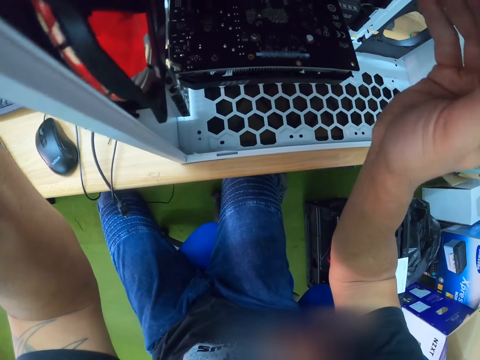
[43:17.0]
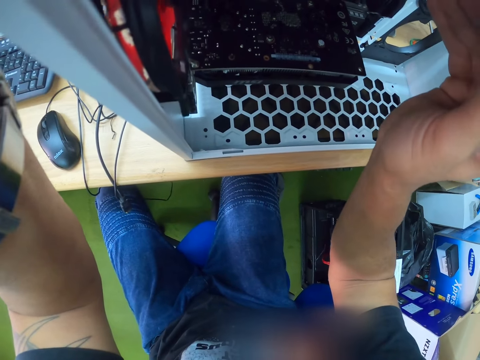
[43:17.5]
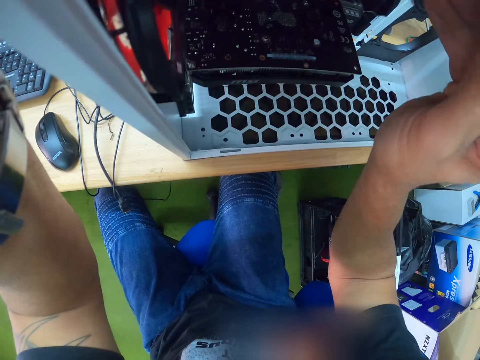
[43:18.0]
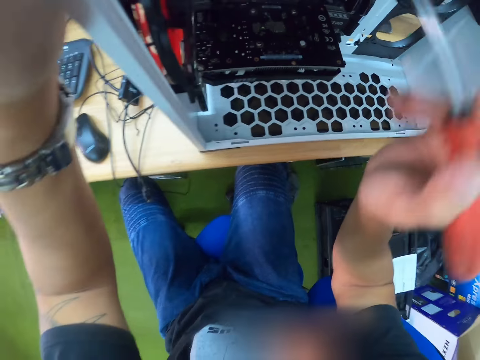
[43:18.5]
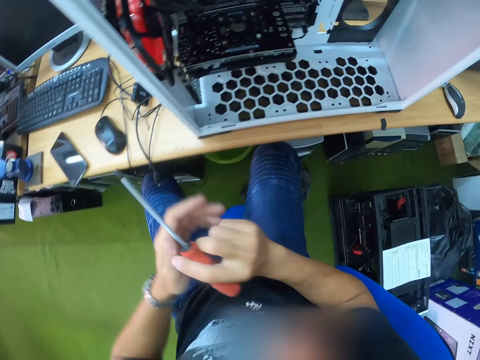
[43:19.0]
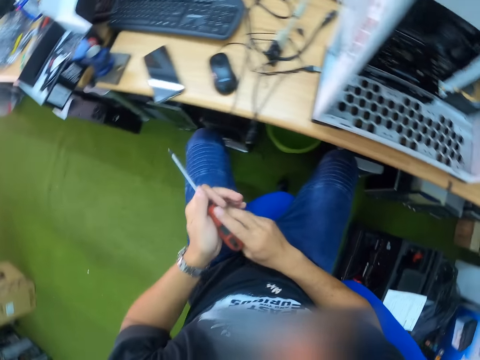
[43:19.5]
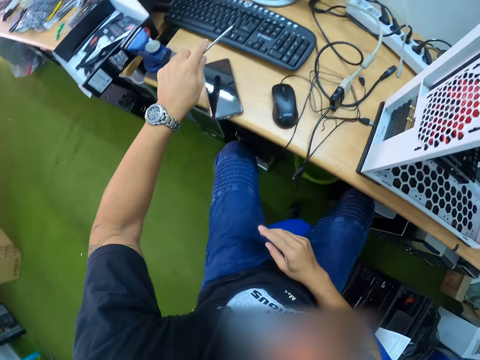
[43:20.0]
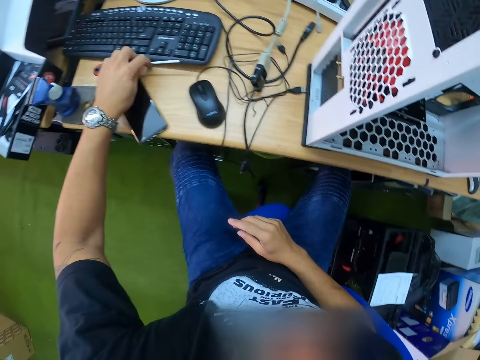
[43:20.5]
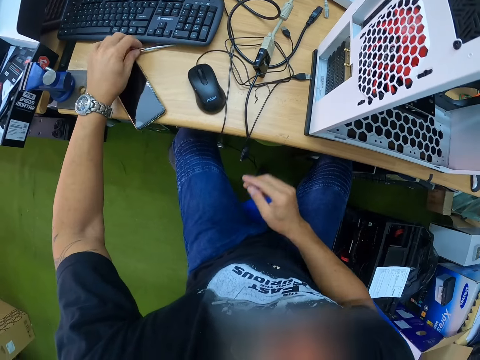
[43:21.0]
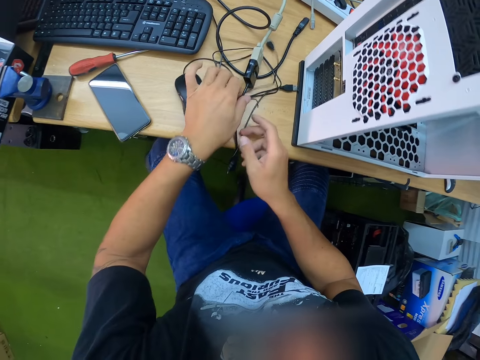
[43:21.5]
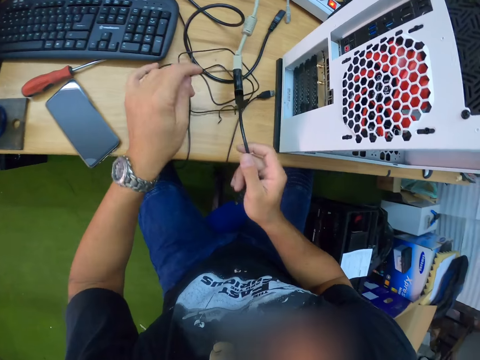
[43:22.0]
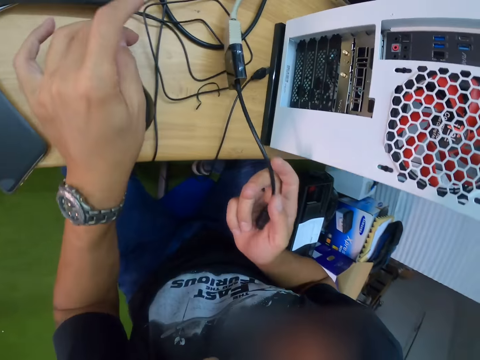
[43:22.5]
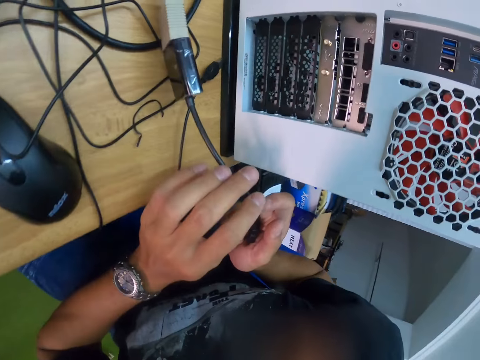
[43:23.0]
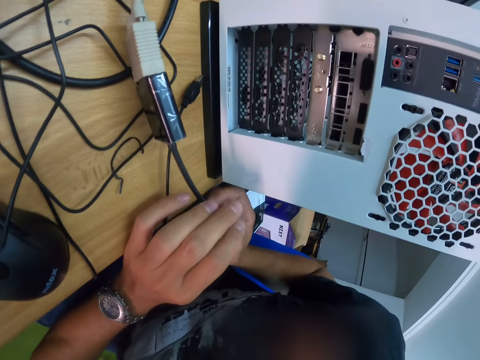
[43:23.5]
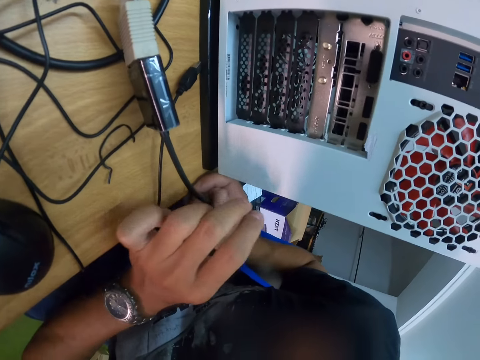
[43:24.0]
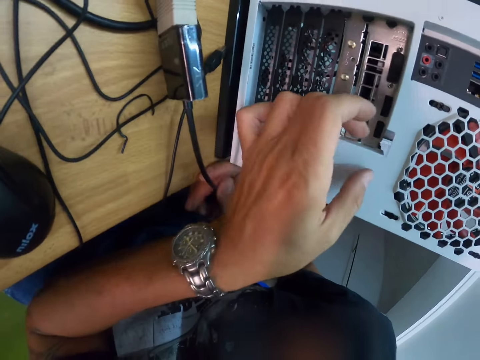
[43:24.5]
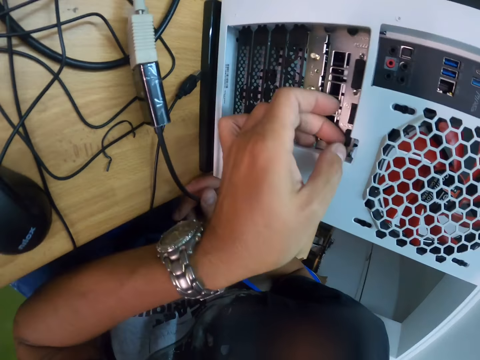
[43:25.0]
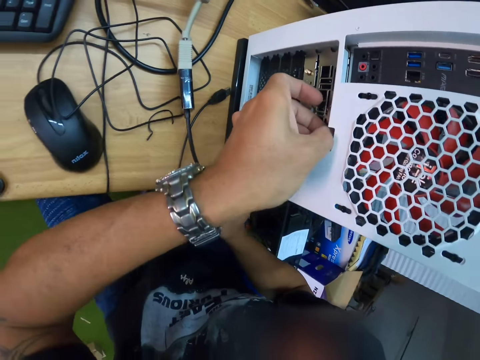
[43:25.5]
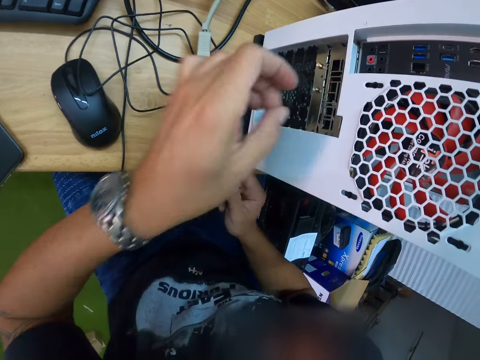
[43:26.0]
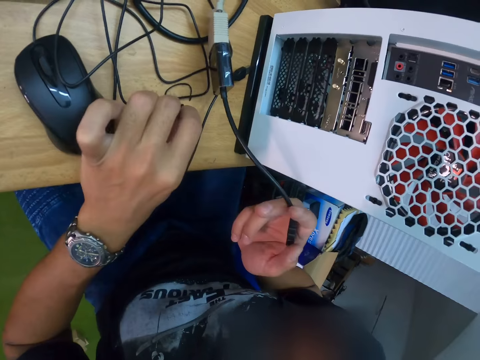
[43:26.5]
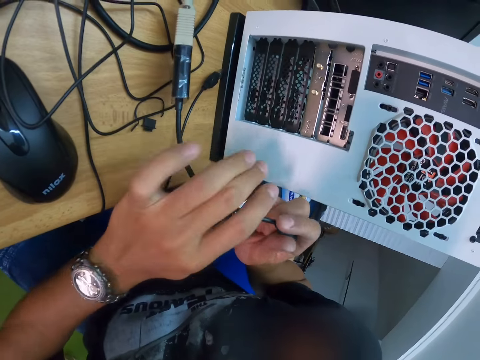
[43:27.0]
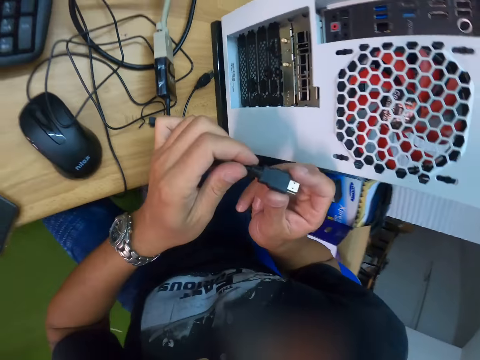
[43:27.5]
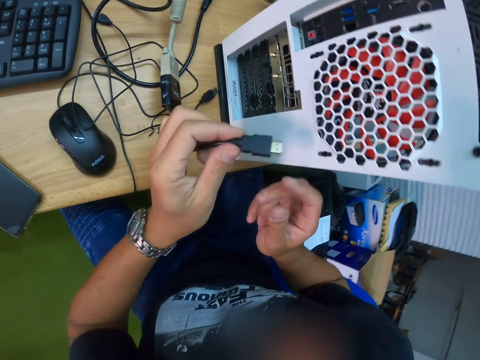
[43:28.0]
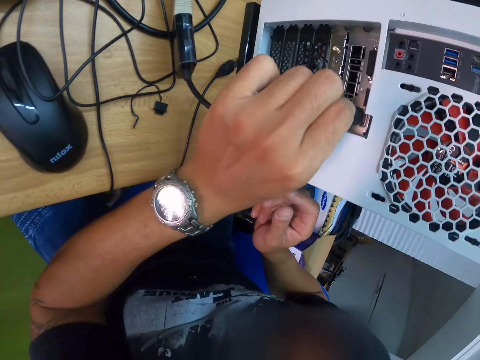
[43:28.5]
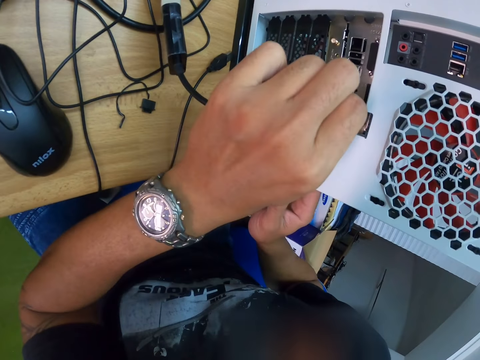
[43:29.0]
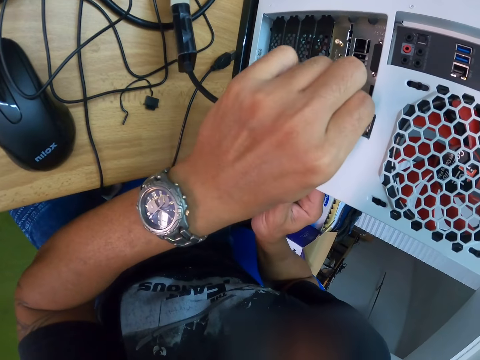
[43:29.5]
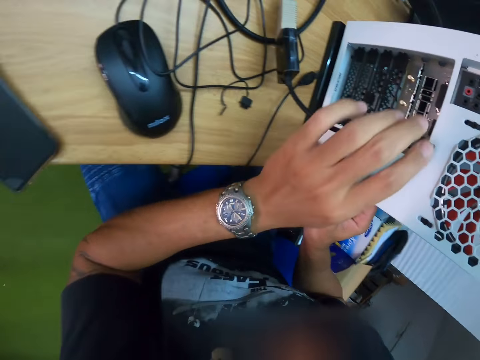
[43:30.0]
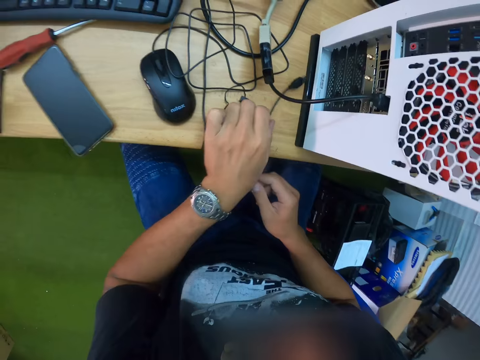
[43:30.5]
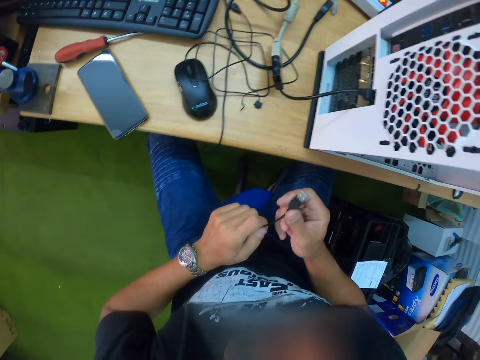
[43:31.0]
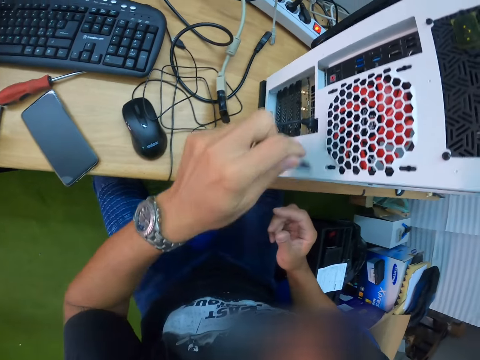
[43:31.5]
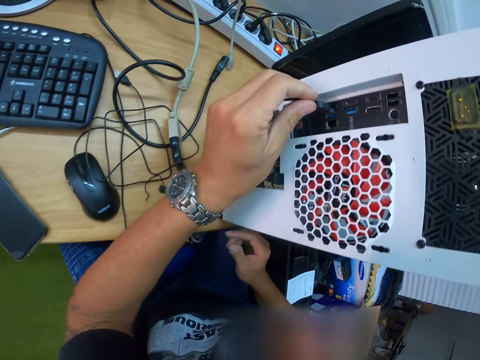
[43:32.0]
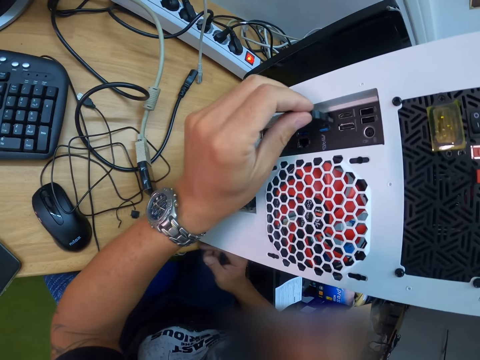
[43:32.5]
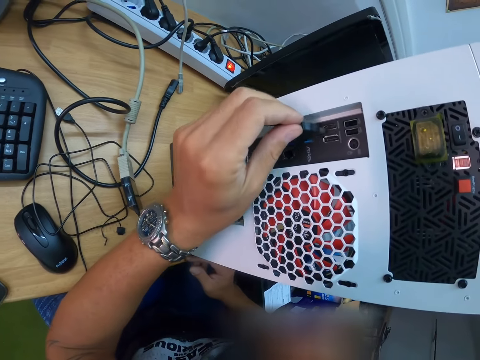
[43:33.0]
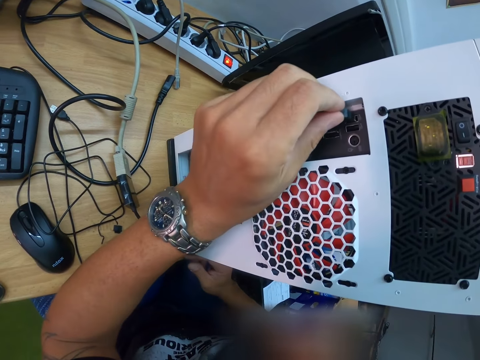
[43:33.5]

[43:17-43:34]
The camera wearer stops fixing wires. He hands over the screwdriver to the left hand. He drops the screwdriver on the table with his left hand. He takes wires from the table. He touches the outer part of the CPU with the left hand. He takes a cable wire. He inserts a plug into a plug port on the computer case or CPU with his left hand. He takes a cable from the table with the left hand. He hands over the cable to the right hand. He fixes the cable to the CPU port.

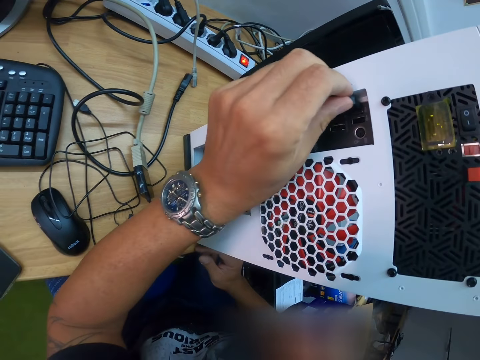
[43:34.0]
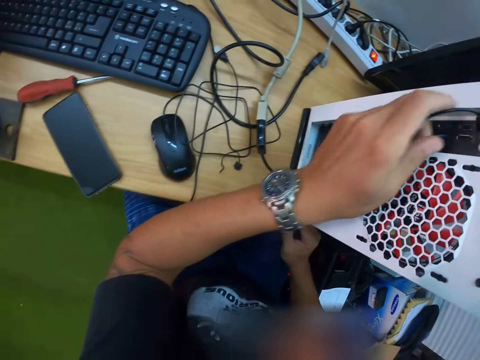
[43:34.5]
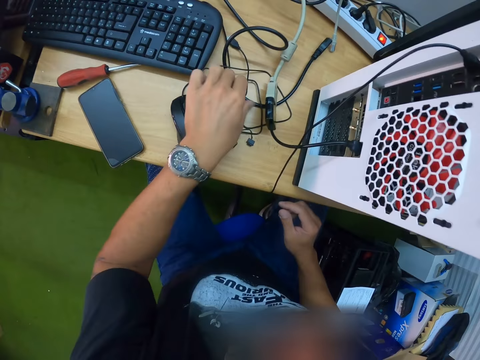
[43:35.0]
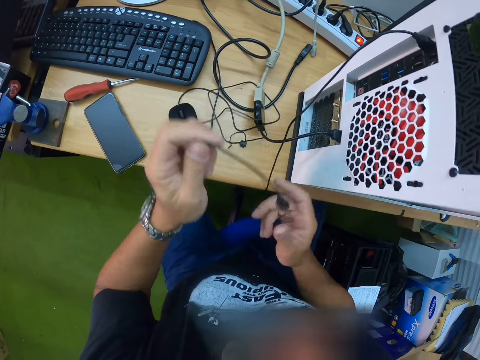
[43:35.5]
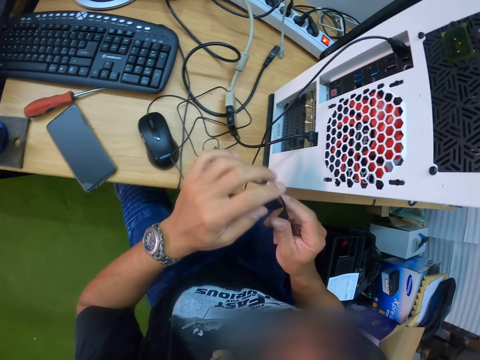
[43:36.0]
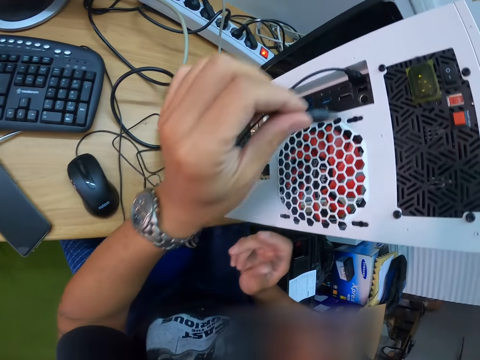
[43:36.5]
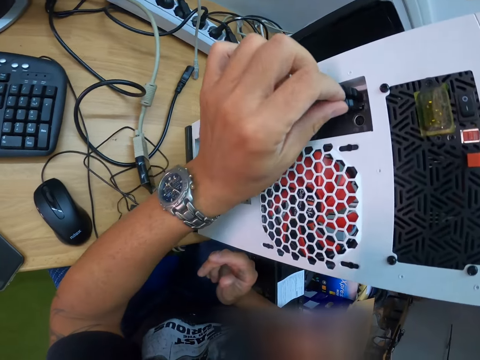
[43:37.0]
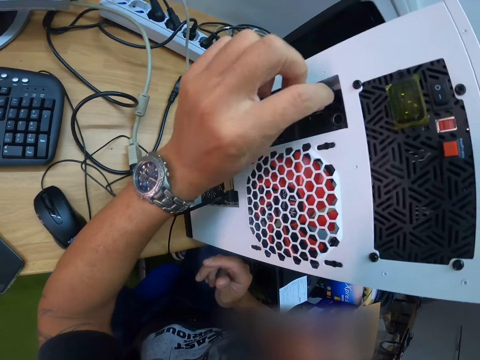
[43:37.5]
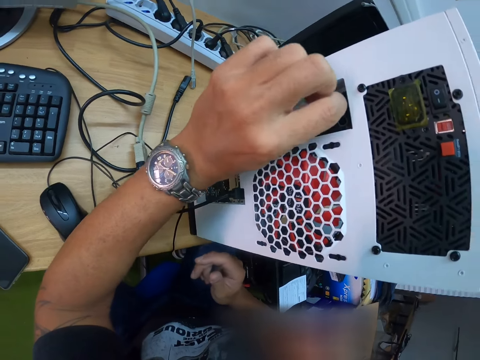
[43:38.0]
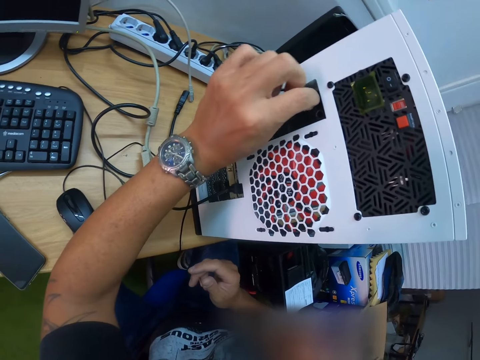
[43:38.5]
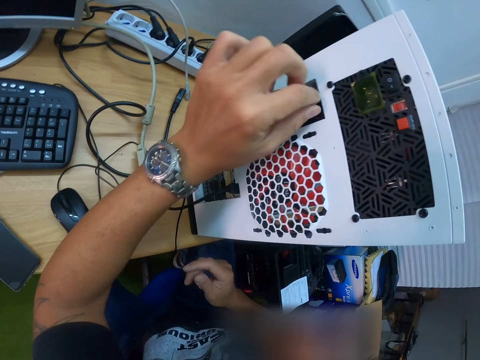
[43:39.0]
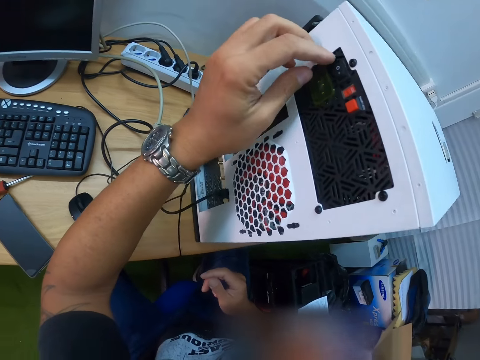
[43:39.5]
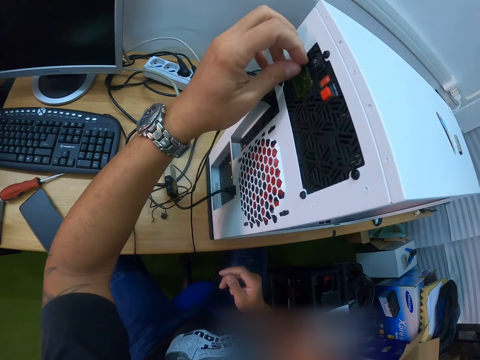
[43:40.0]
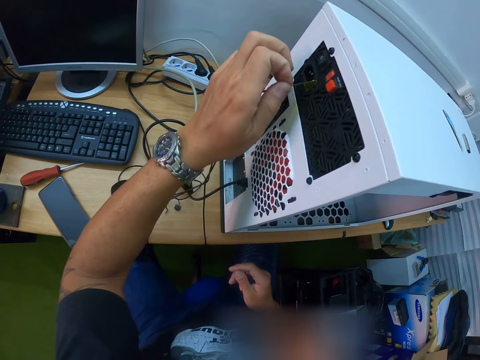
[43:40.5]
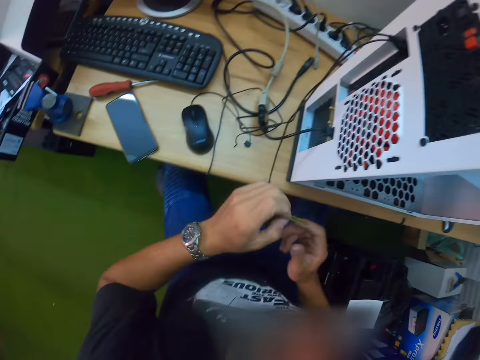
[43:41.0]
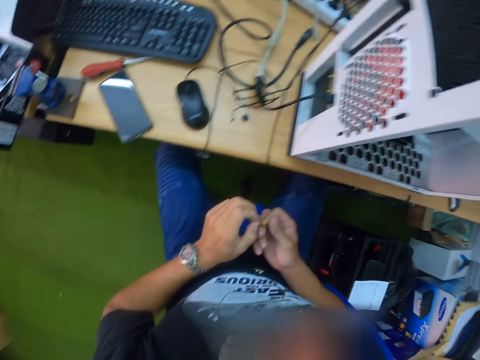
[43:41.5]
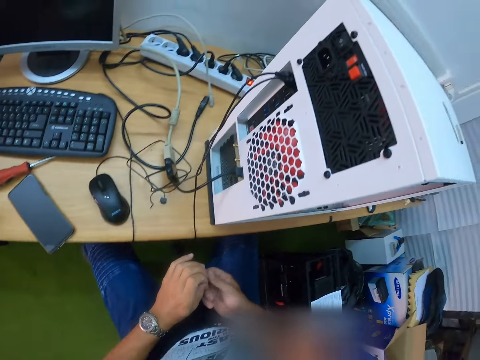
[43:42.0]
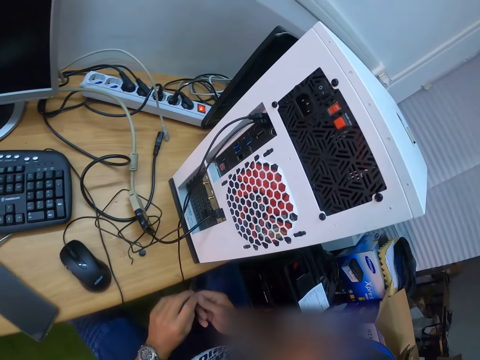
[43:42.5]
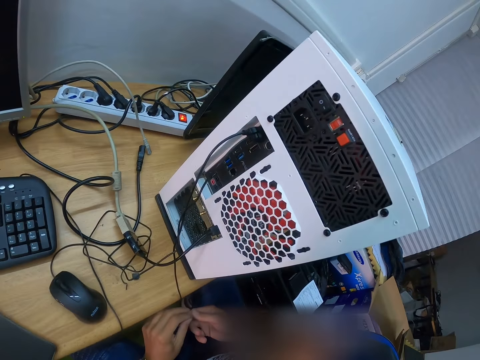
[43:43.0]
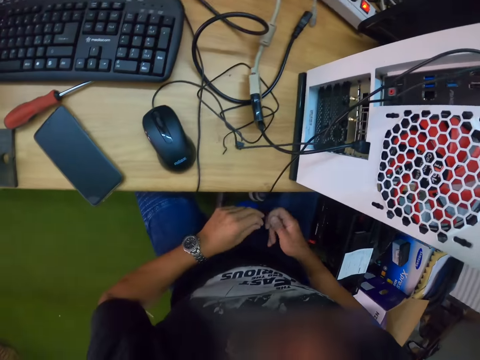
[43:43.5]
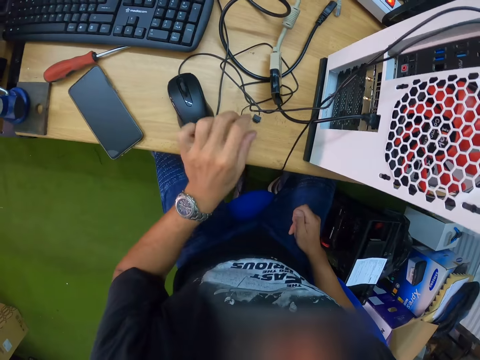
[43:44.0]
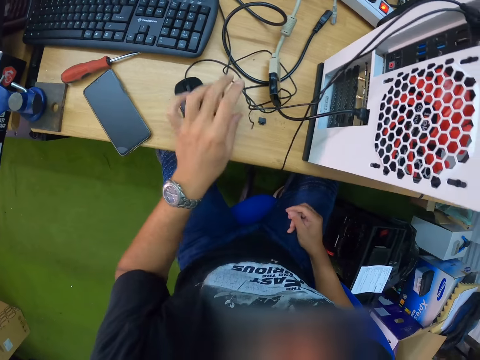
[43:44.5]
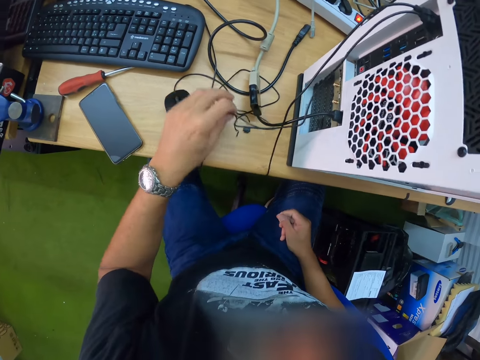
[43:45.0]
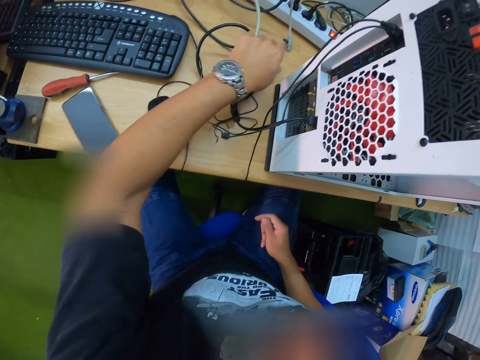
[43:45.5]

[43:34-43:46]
The camera wearer takes a cable from the table with the left hand. He fixes the cable to the CPU port. He removes a tape covering or sticker on the computer case with his left hand.
